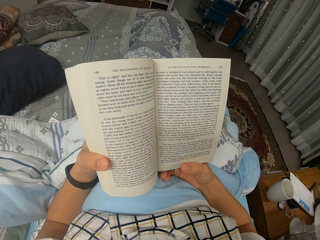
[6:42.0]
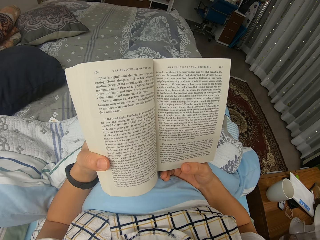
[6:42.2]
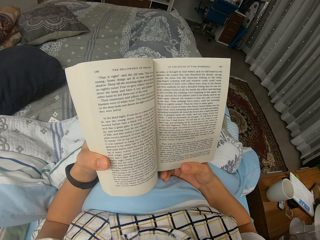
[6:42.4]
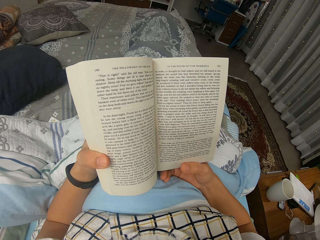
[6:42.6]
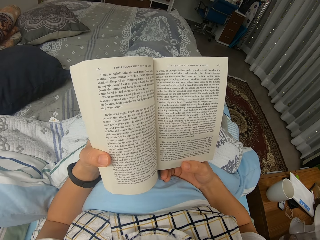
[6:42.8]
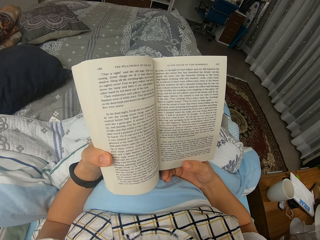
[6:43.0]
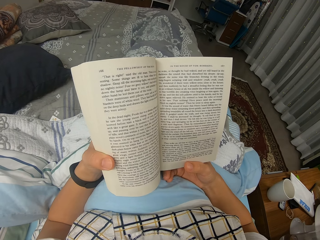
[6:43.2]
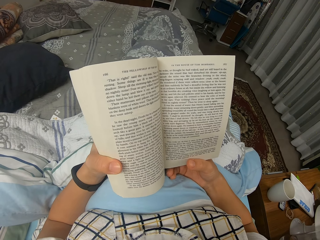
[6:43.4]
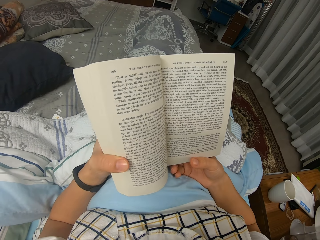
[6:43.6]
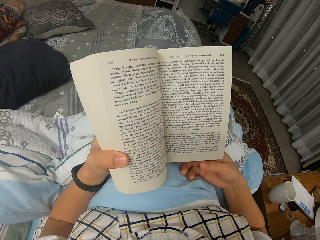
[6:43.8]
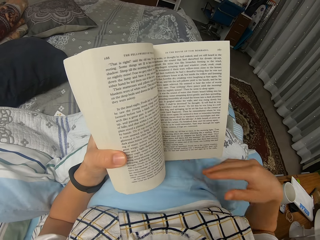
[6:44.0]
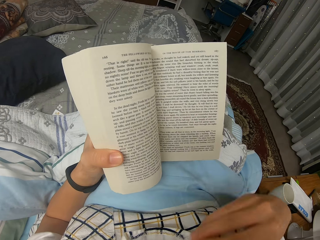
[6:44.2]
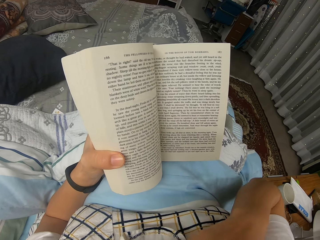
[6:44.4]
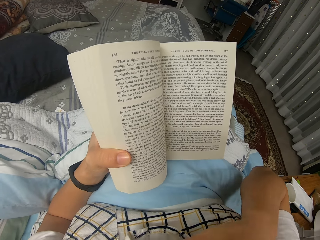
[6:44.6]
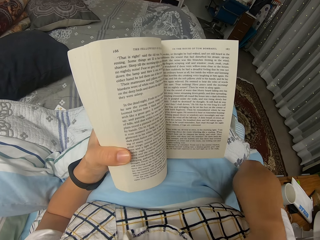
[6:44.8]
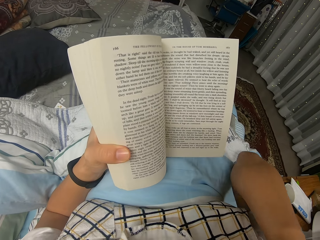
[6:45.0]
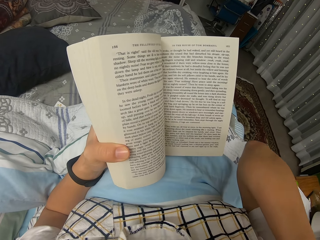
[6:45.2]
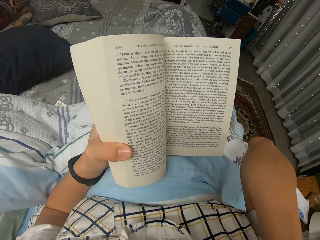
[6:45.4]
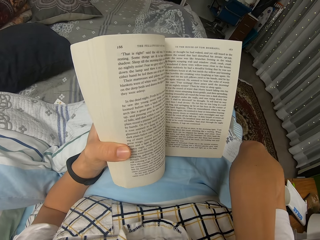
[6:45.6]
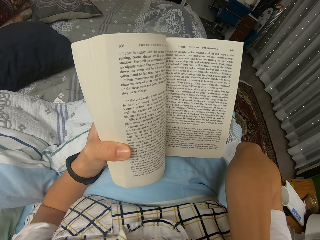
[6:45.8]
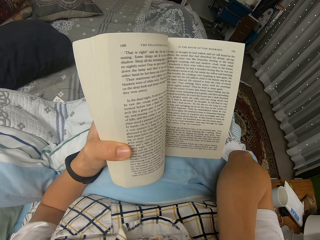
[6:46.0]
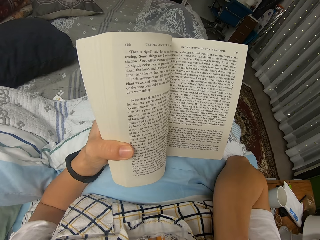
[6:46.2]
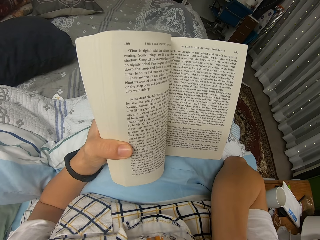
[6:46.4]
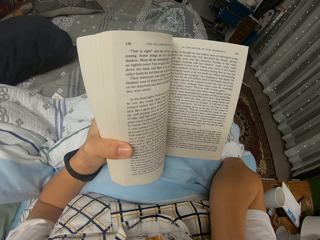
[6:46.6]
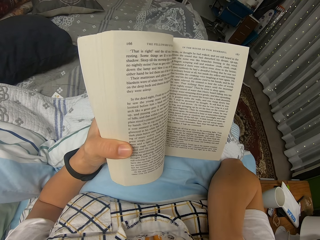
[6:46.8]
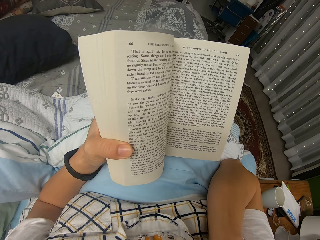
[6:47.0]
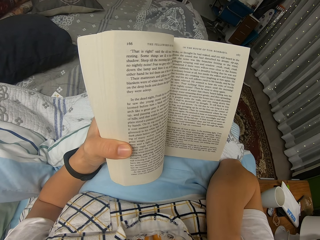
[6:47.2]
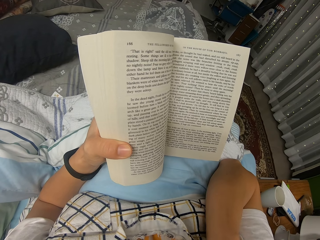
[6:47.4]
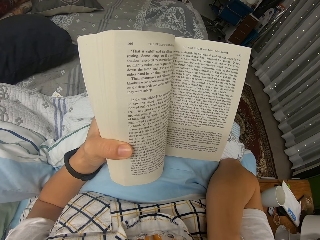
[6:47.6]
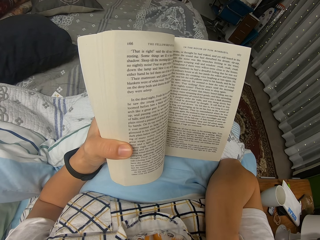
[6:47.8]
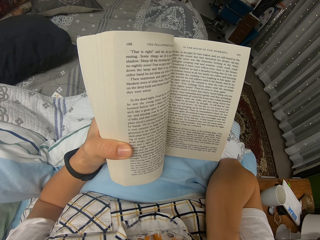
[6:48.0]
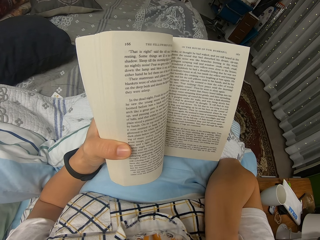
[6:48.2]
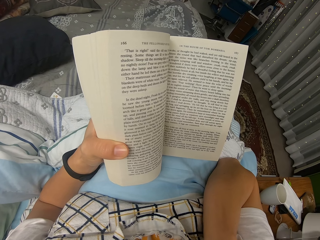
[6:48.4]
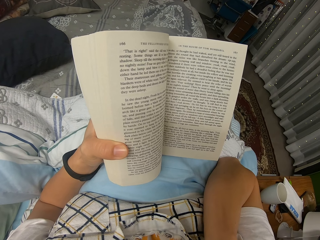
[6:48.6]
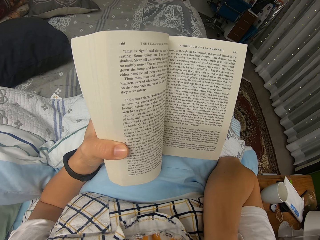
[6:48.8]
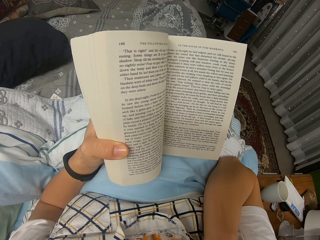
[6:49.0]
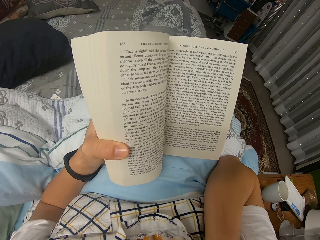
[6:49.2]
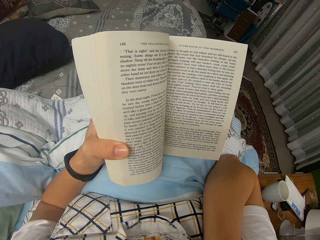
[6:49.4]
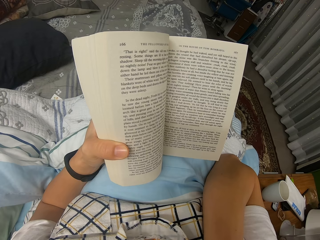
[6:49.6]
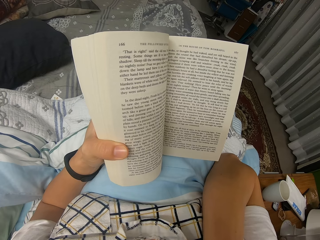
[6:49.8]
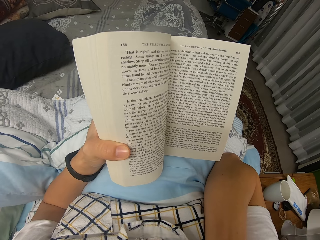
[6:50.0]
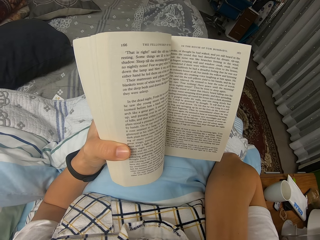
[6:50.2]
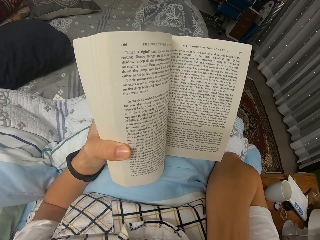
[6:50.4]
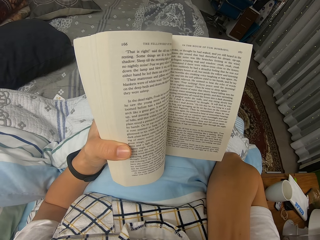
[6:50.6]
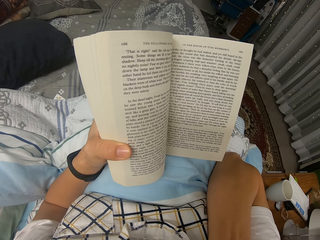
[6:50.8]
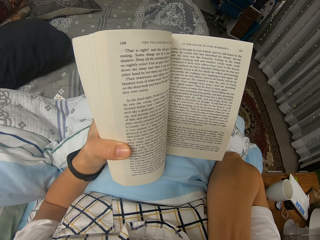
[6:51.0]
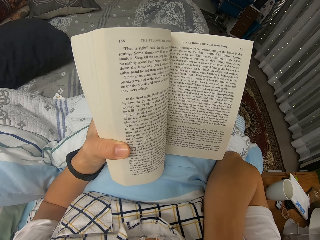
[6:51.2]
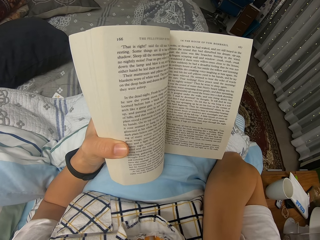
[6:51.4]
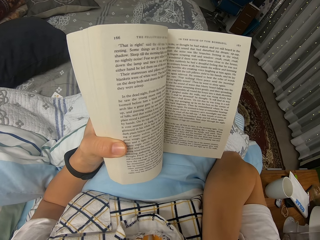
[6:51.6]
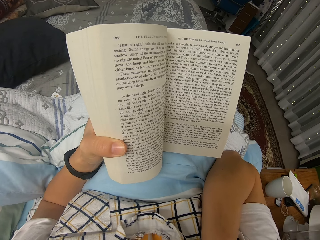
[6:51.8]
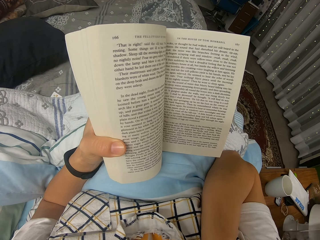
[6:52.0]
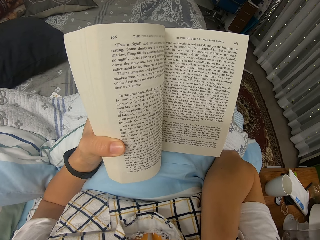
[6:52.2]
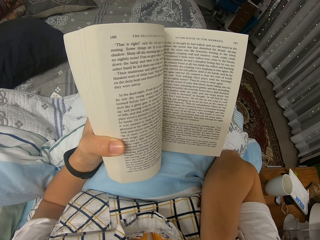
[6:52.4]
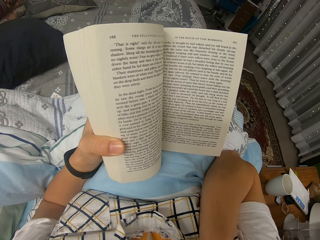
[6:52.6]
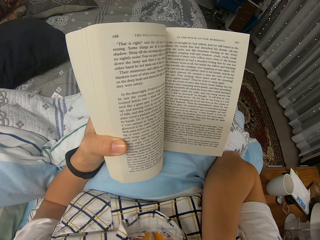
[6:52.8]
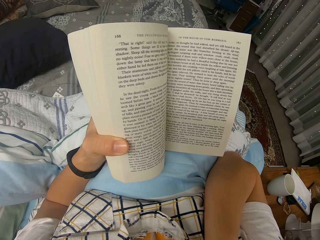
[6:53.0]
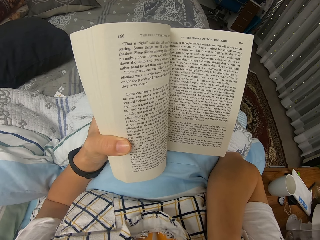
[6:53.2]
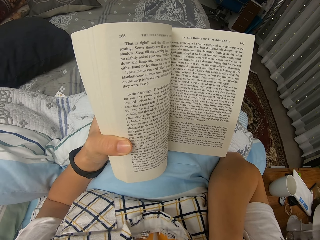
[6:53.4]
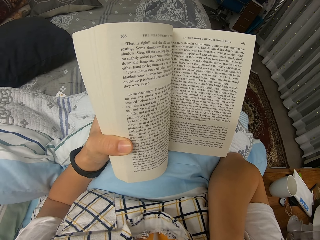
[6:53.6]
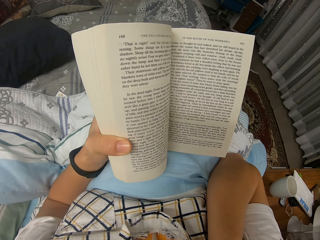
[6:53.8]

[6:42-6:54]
The camera wearer reads through the novel and lifts and removes the right hand from the novel. They read through the novel.

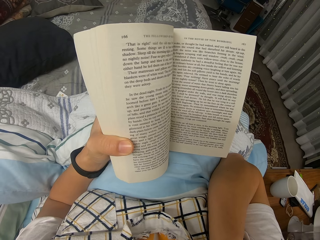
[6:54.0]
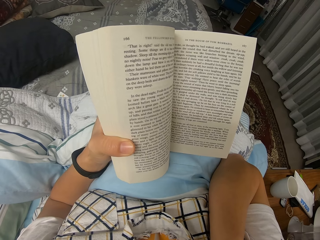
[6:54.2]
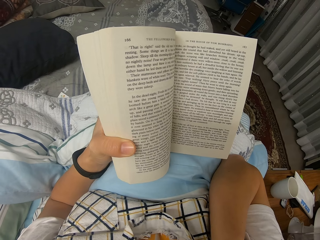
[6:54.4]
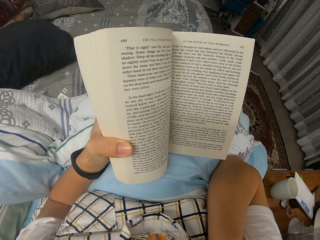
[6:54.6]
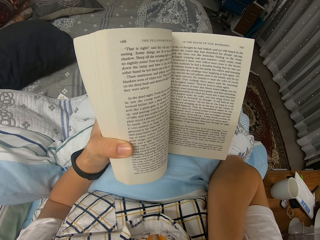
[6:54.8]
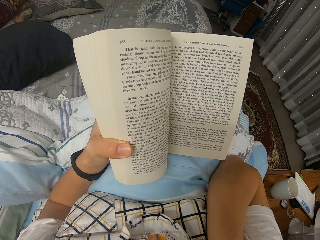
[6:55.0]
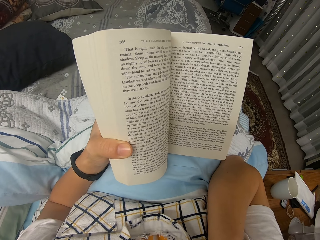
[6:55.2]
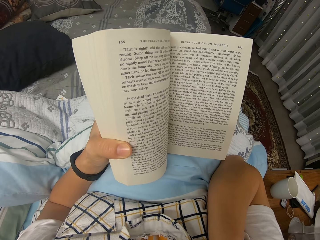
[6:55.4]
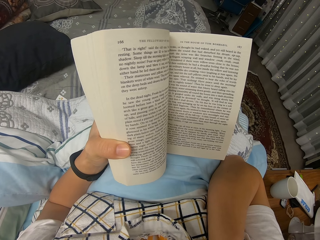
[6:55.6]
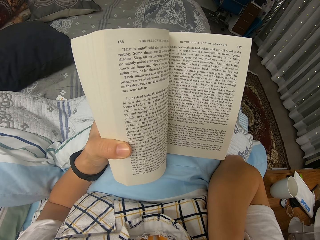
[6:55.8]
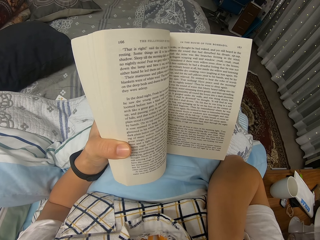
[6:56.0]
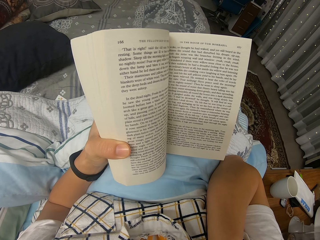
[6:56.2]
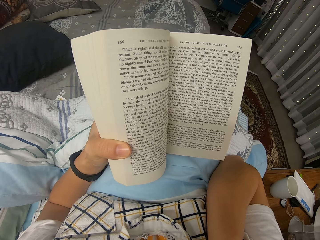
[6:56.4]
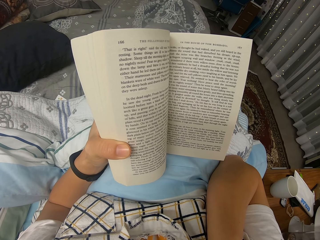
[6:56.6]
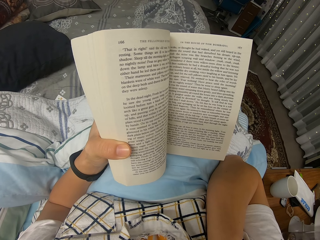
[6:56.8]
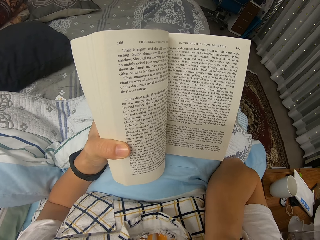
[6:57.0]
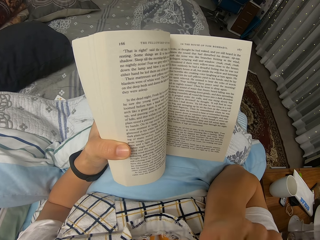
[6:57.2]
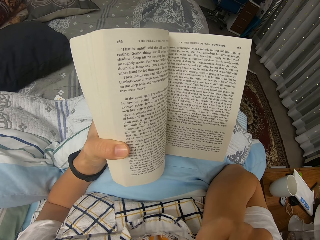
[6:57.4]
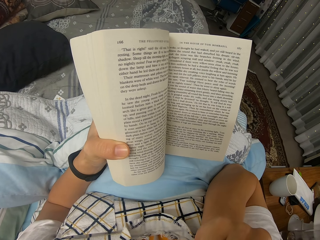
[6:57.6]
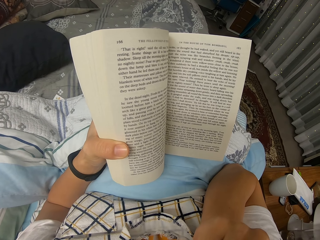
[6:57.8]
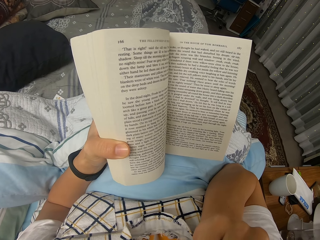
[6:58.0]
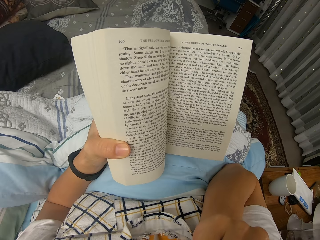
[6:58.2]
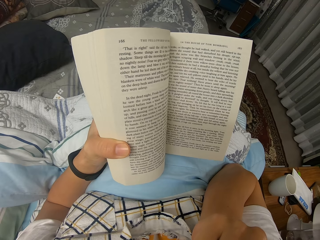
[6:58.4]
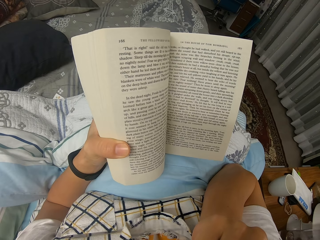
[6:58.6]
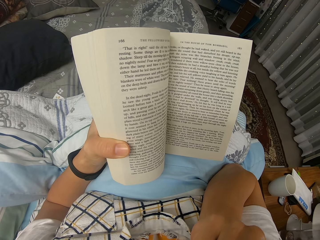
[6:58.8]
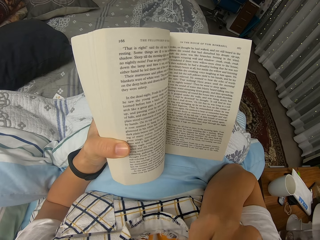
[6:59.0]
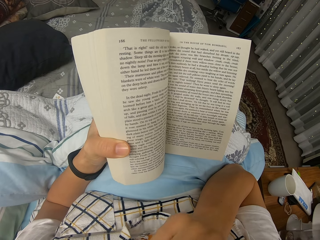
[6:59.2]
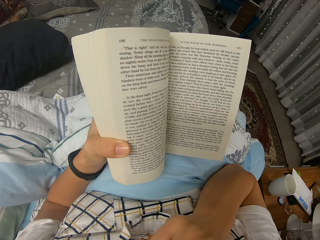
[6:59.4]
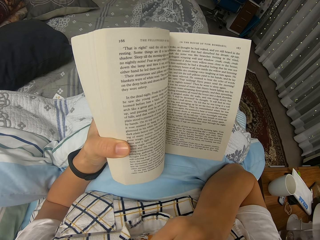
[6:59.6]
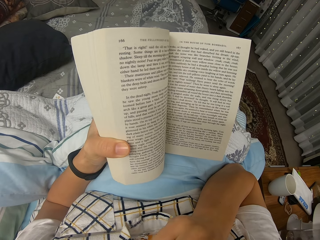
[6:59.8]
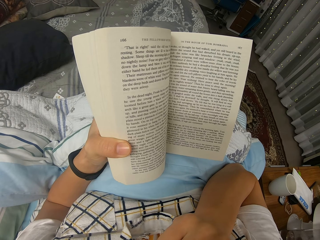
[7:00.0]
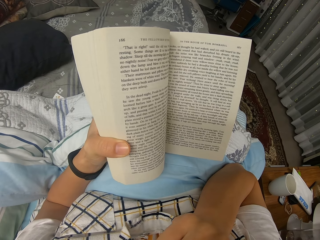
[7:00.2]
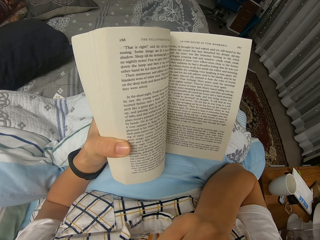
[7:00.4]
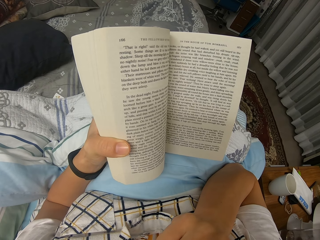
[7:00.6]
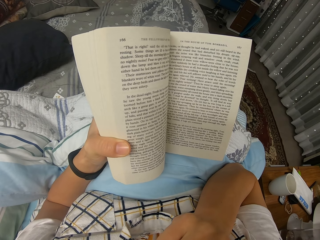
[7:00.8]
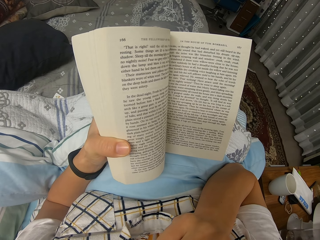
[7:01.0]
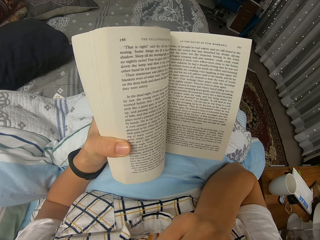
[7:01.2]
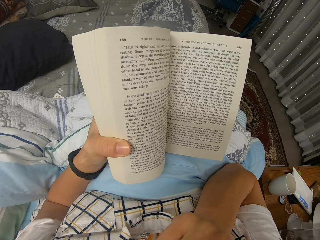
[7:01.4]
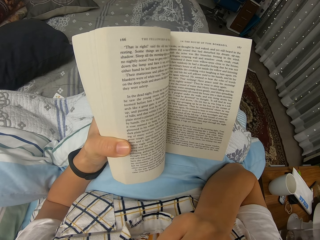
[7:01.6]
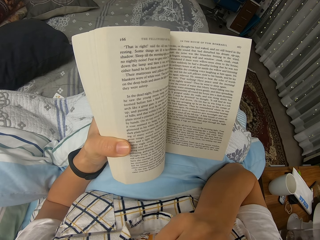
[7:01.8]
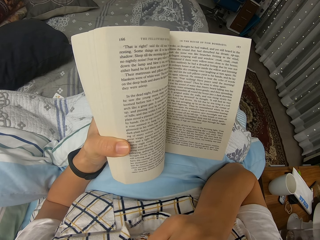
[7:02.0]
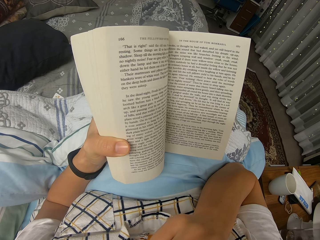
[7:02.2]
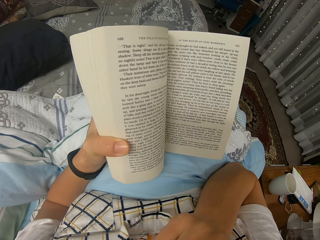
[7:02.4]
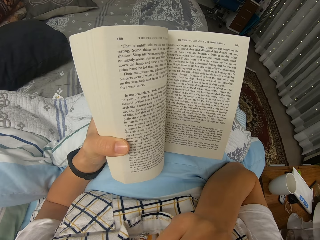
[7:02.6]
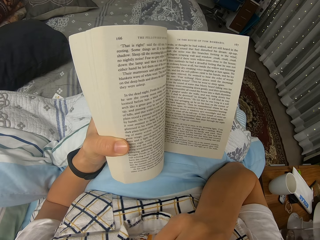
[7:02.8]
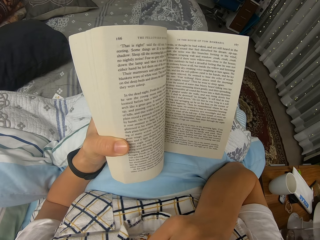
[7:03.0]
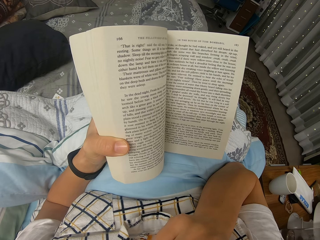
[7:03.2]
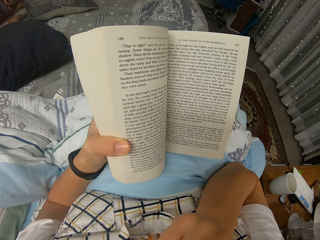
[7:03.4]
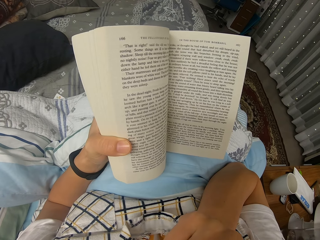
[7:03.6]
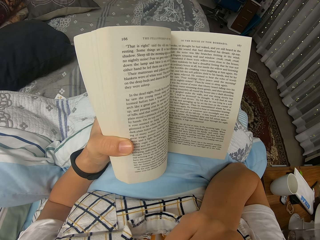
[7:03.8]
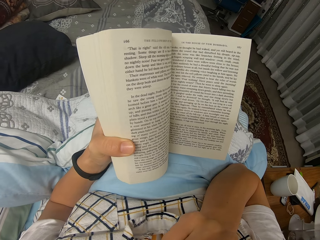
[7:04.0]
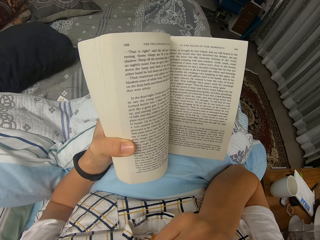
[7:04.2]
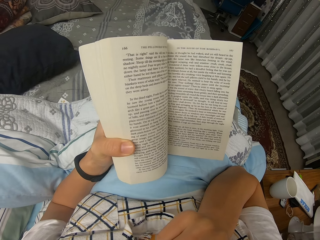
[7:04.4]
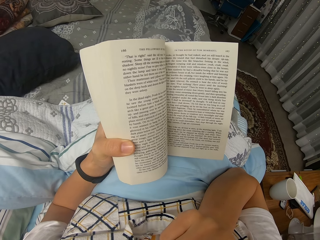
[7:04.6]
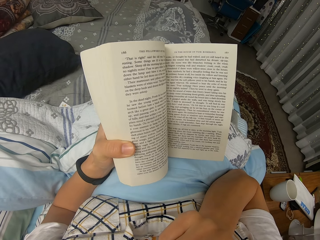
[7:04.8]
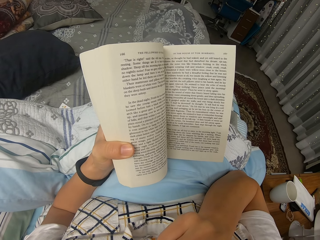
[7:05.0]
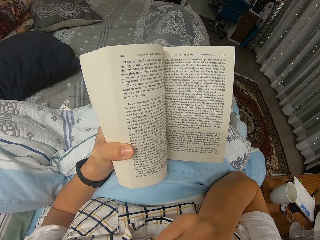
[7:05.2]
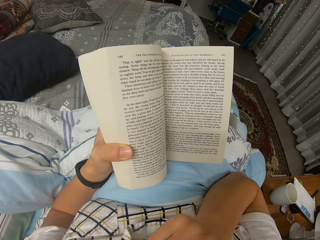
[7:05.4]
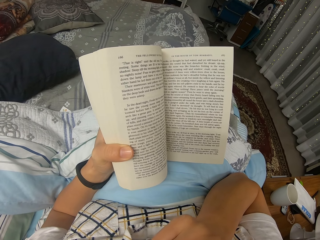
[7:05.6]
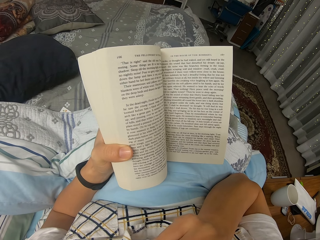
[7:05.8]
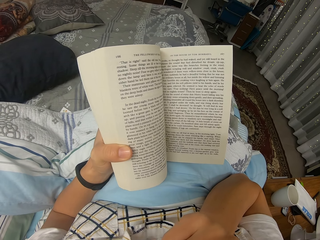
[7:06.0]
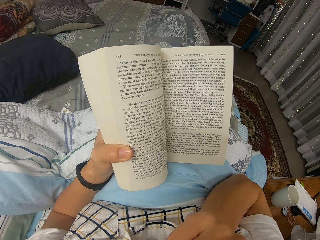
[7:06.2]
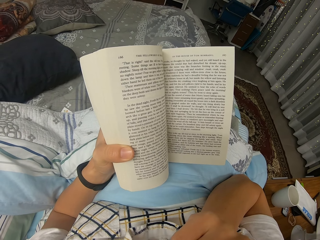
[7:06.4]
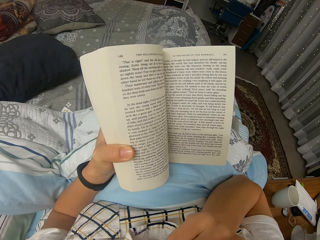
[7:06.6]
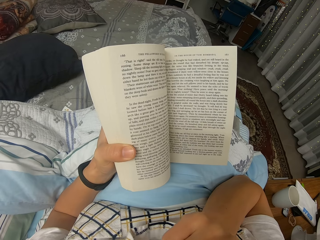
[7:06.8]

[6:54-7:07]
The camera wearer reads through the novel and moves the right hand slightly.
